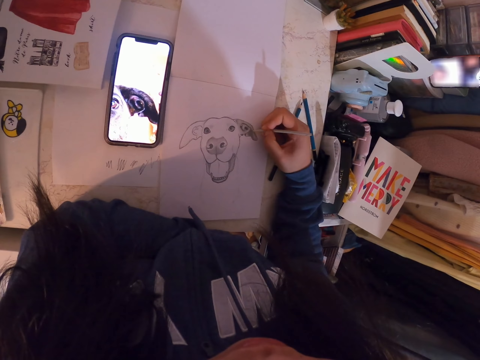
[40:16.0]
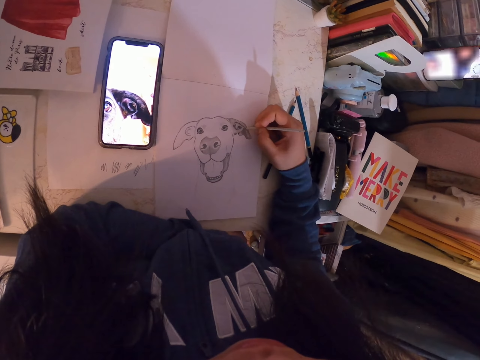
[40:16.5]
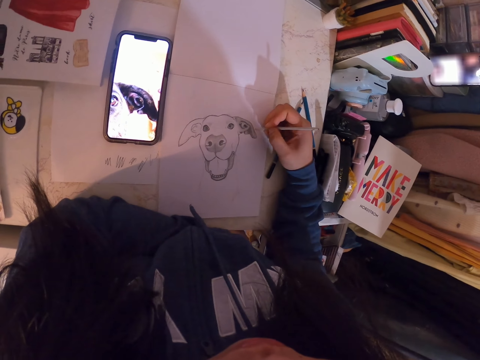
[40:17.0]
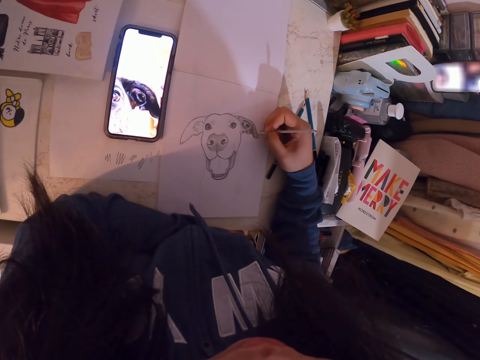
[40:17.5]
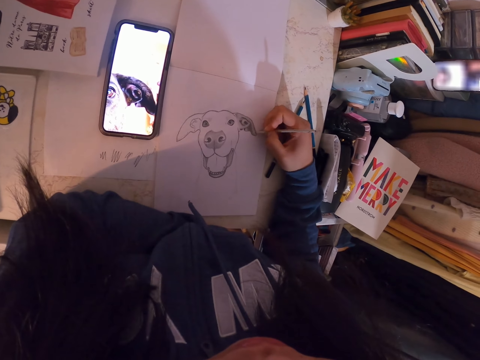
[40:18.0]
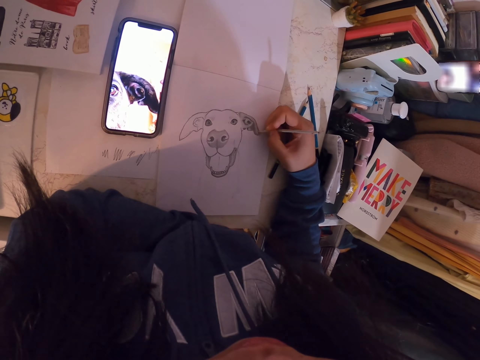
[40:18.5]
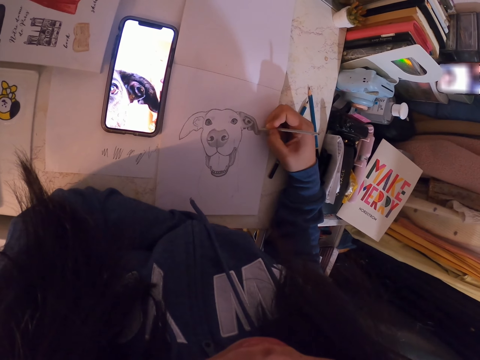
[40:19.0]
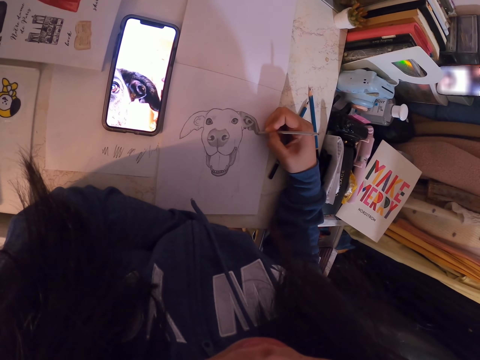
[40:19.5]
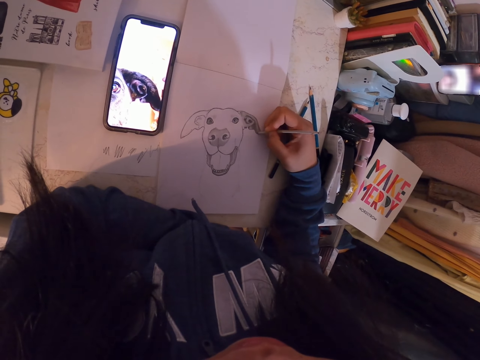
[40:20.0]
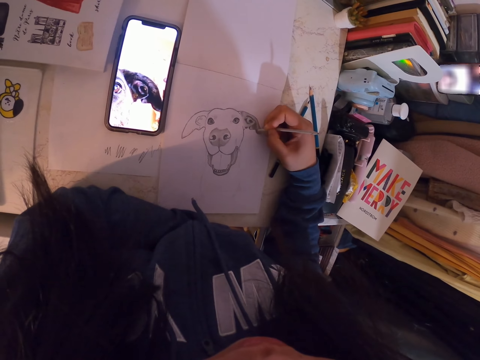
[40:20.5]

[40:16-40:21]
The camera wearer draws in the book.

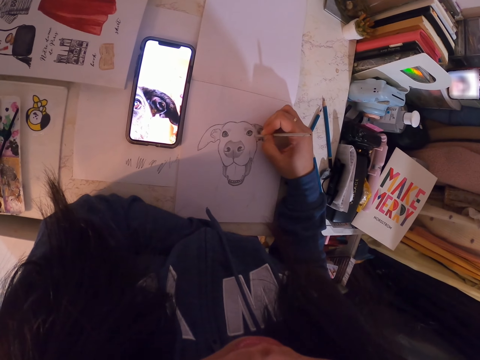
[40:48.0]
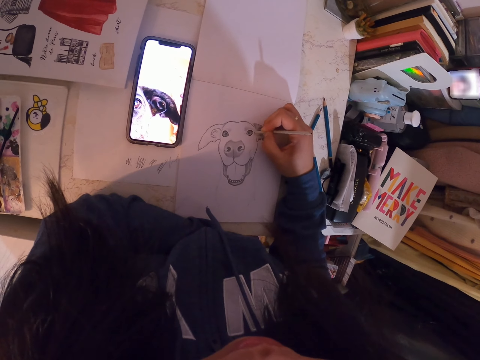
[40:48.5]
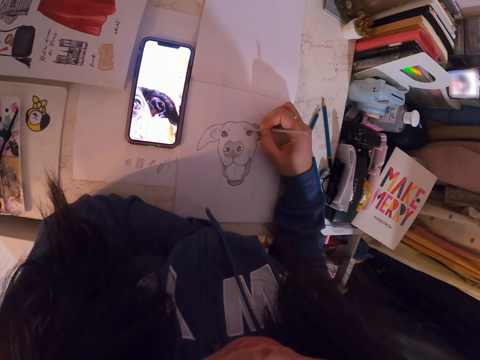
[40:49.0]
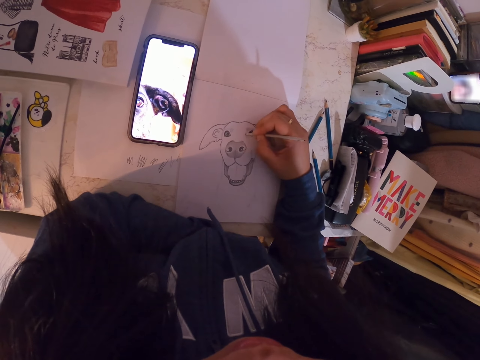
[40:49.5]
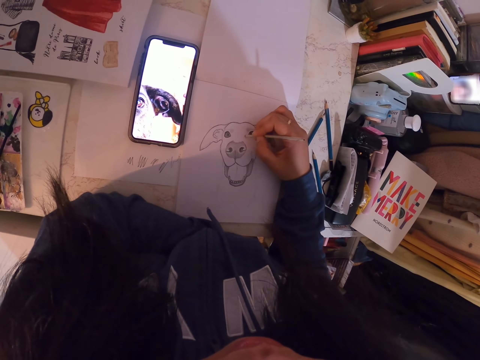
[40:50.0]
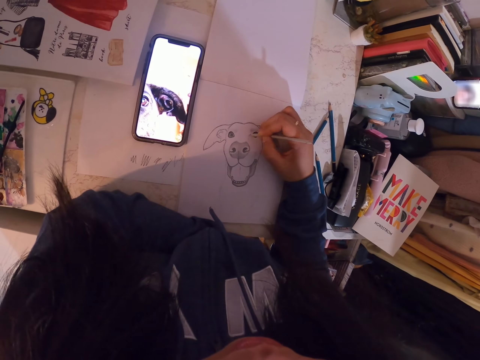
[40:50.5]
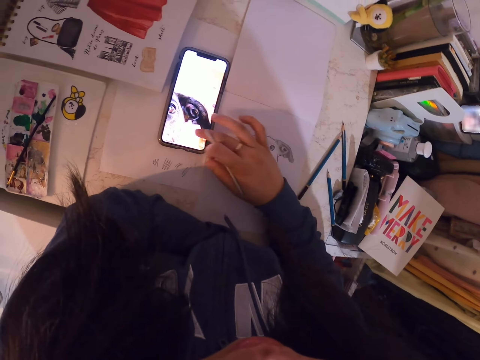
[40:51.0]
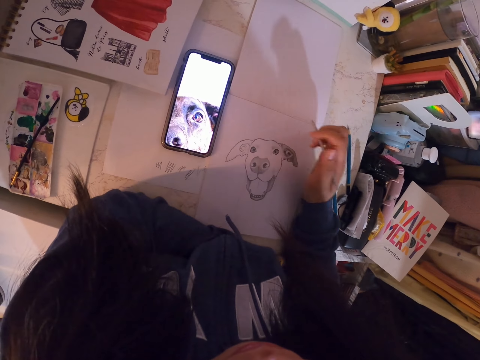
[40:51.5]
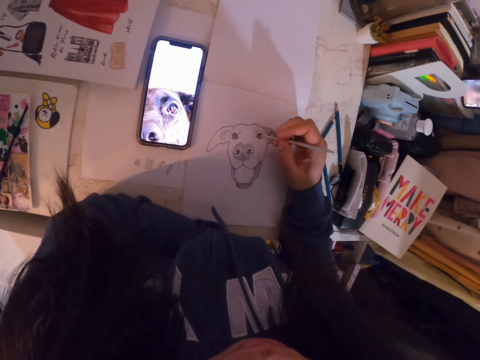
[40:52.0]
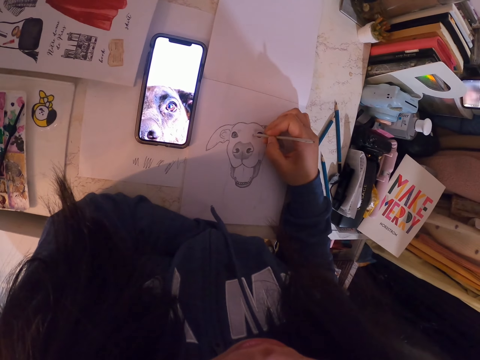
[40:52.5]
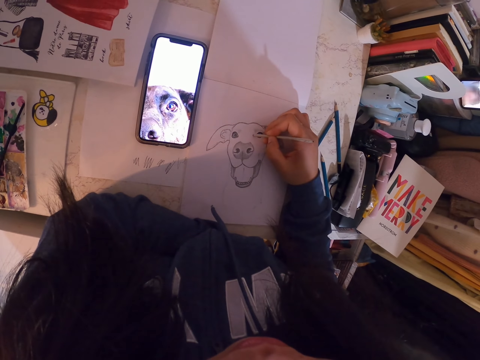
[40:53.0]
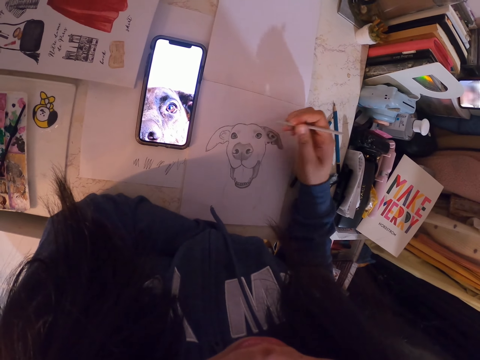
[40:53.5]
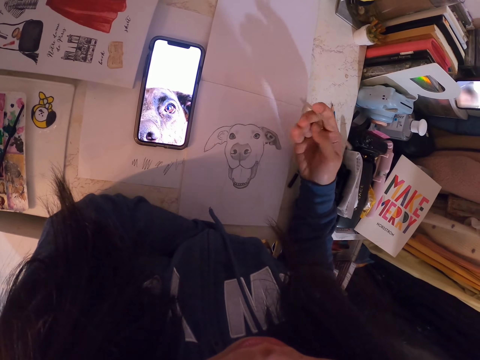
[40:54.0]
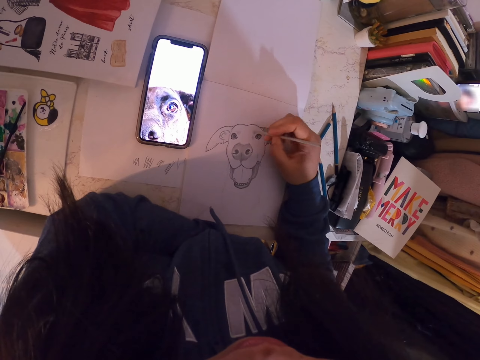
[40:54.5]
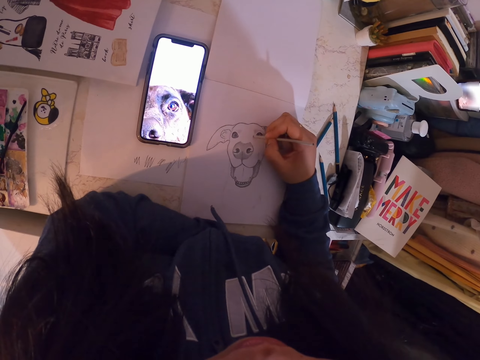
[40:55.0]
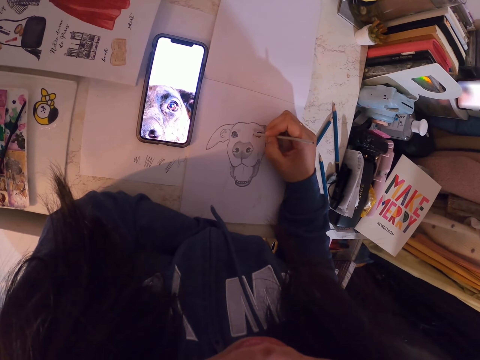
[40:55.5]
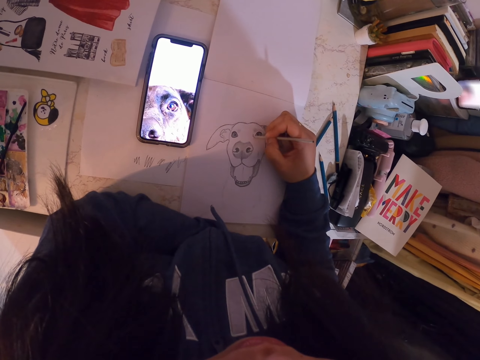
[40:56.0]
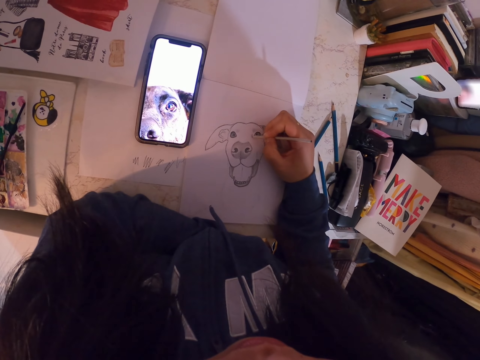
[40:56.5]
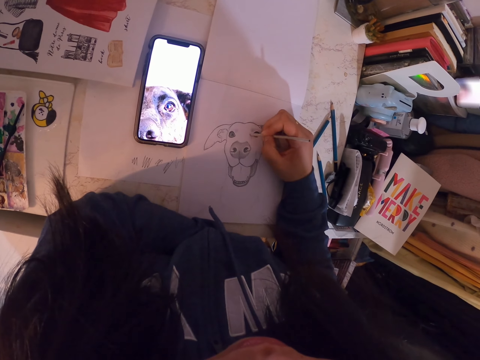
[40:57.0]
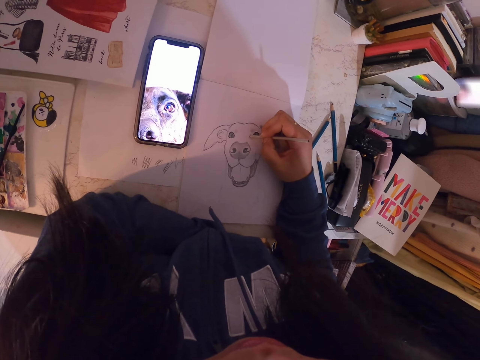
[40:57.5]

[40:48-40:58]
The camera wearer swipes the phone. They draw in the book. They turn the pencil's or sketch pen's sides. They draw in the book.

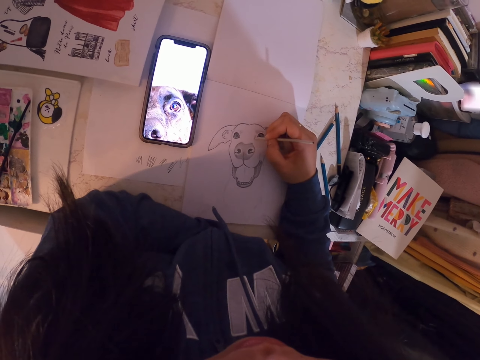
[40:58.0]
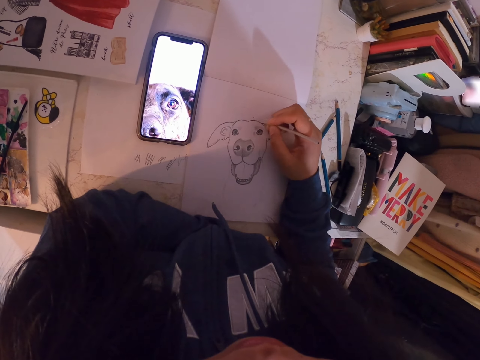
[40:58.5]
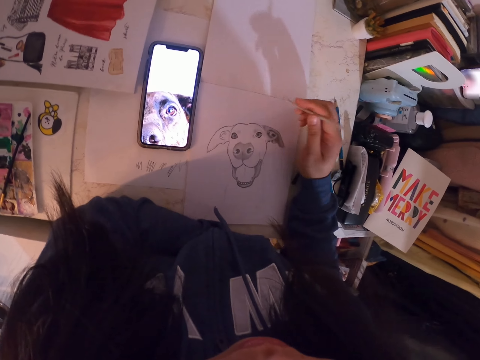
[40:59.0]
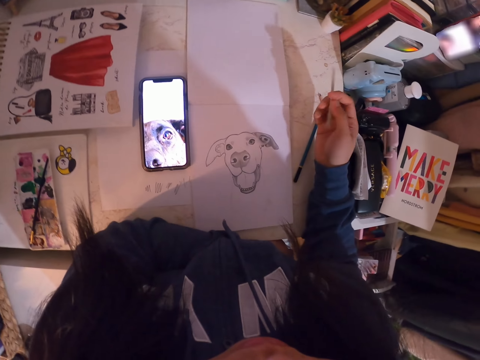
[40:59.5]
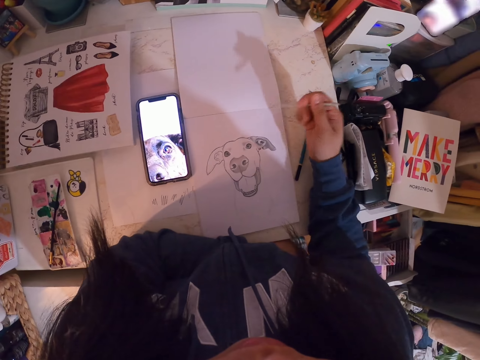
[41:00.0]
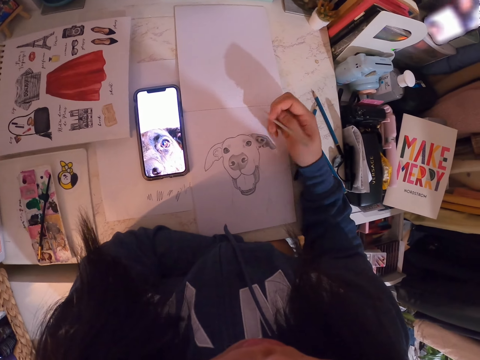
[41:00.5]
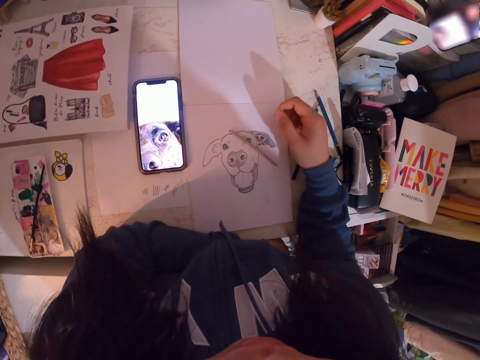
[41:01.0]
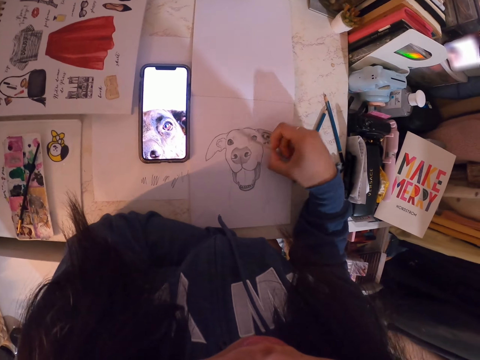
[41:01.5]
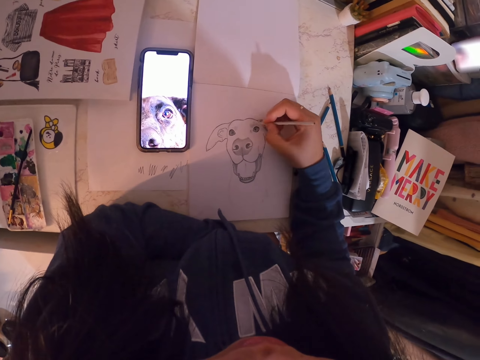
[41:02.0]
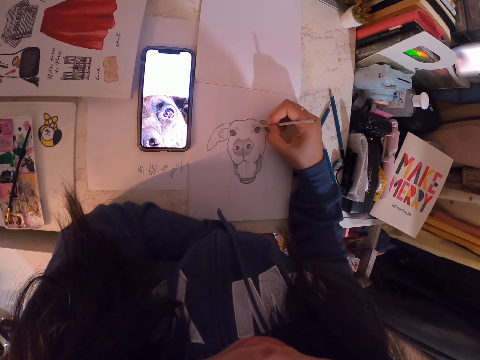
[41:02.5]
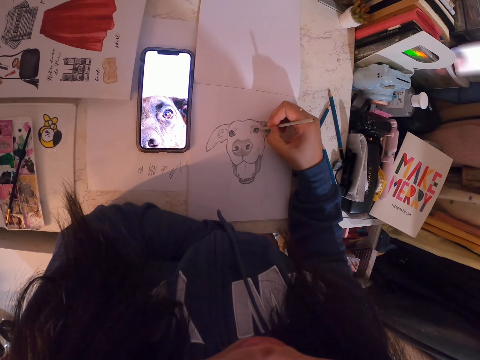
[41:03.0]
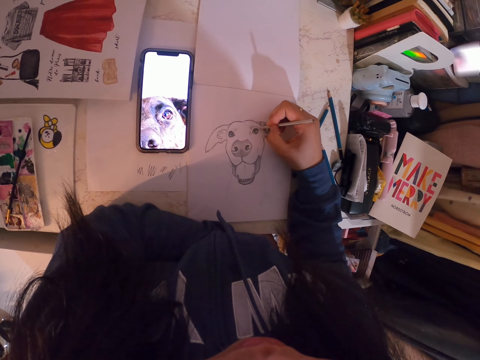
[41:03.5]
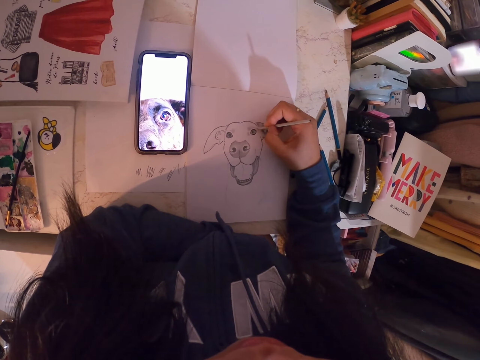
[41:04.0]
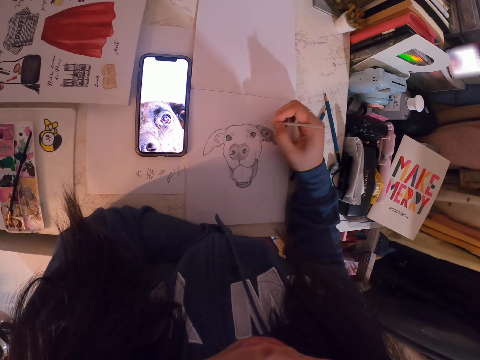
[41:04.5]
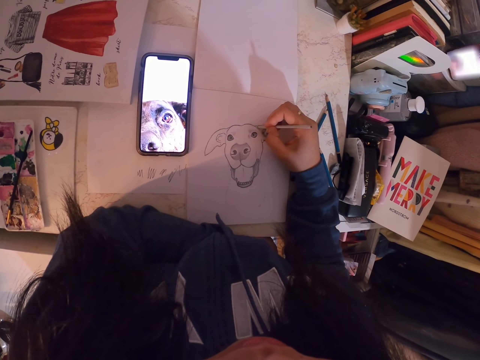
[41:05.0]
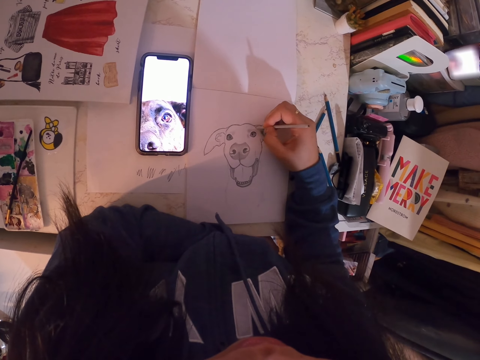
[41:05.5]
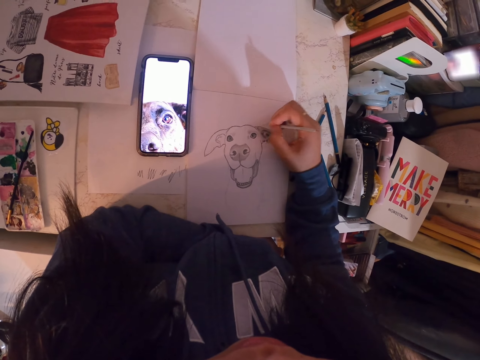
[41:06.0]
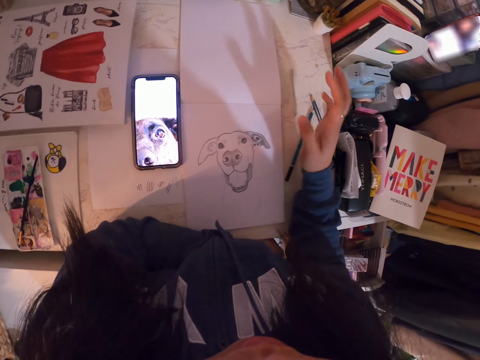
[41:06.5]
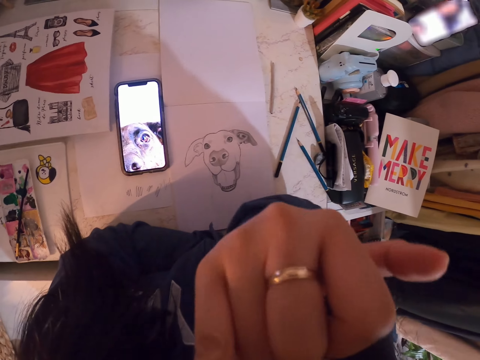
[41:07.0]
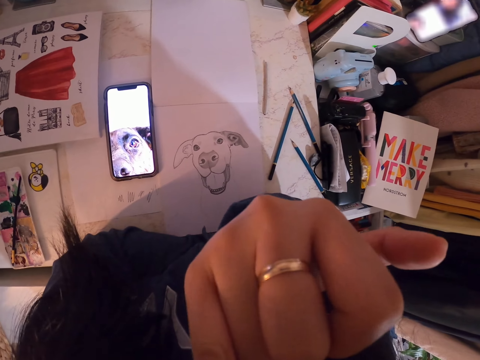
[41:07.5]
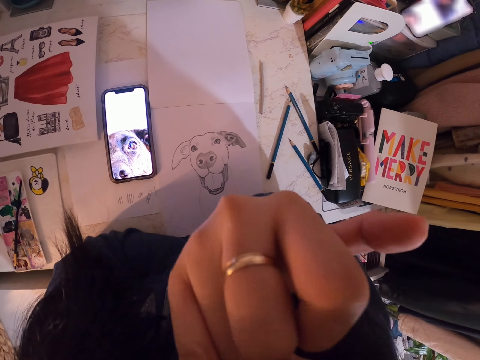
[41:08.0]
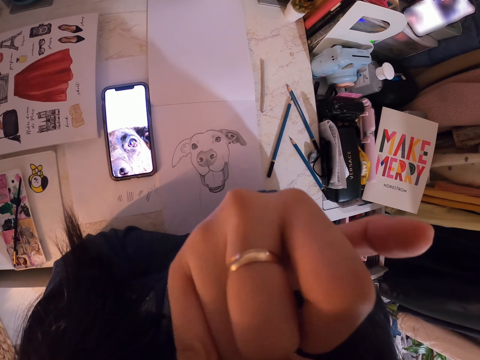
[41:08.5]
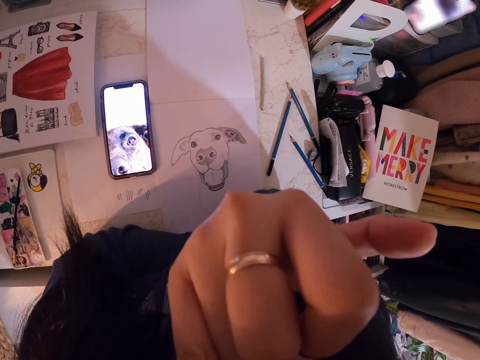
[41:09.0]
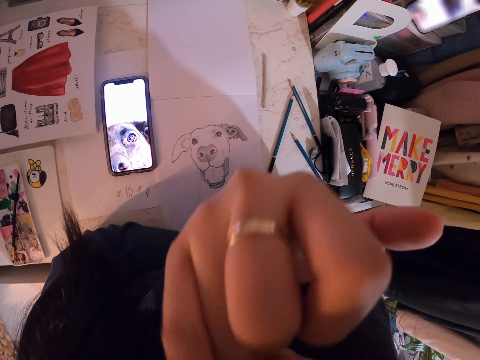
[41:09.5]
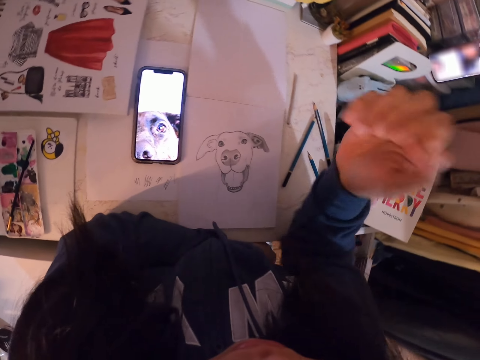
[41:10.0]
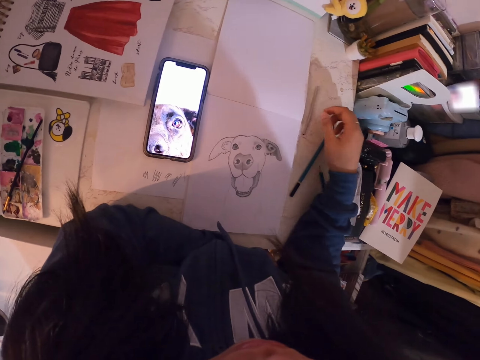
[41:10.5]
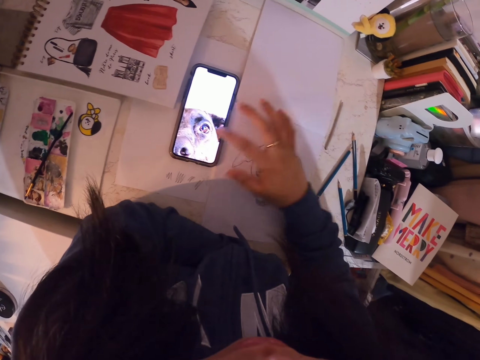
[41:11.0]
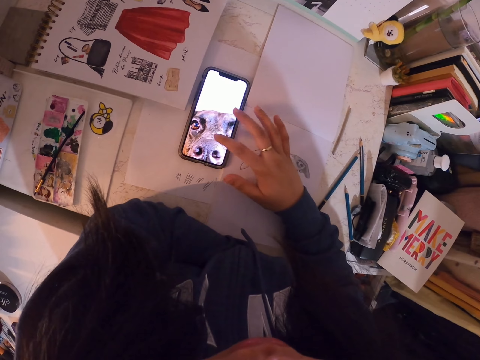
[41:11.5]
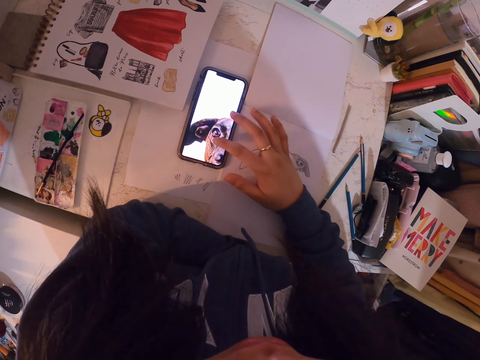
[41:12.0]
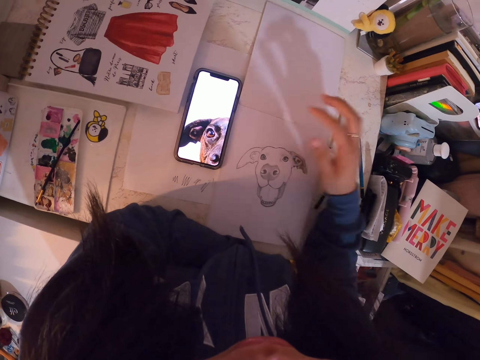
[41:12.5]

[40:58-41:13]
The camera wearer turns the pencil's sides. They drop the pencil, pick up the pencil and draw in the book. They put down the pencil or sketch pen. They scratch the face area. They swipe the phone.
